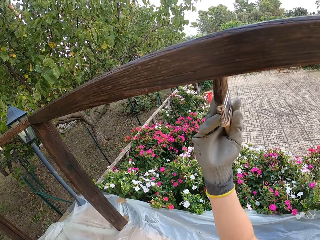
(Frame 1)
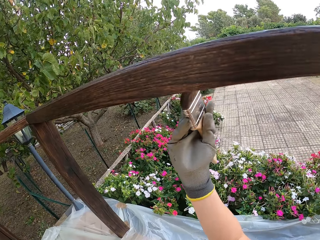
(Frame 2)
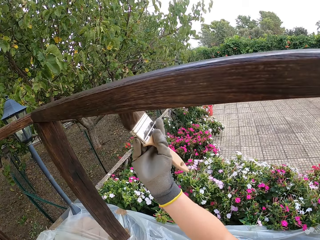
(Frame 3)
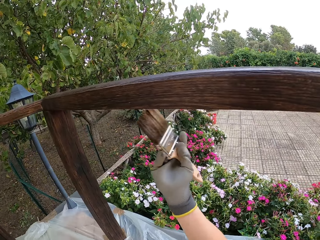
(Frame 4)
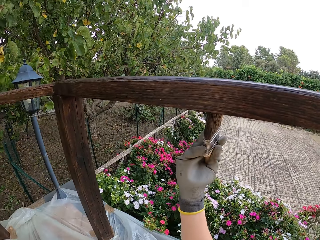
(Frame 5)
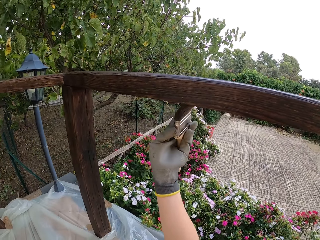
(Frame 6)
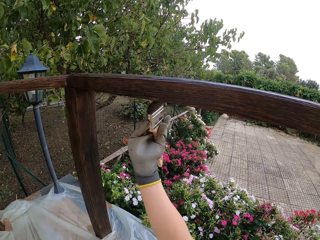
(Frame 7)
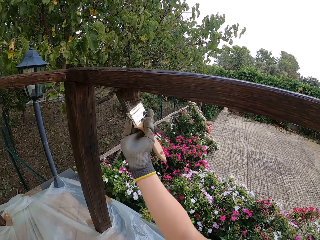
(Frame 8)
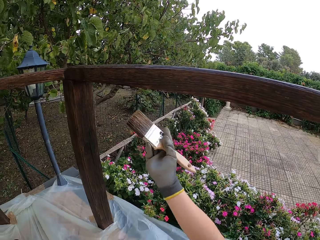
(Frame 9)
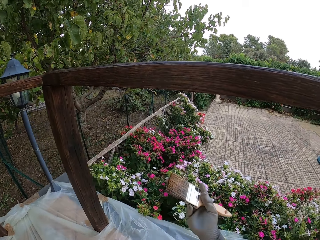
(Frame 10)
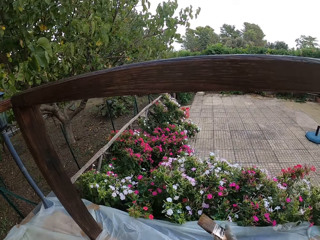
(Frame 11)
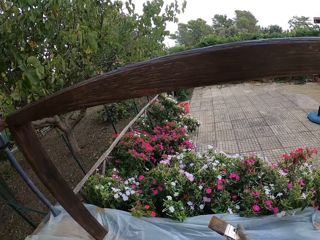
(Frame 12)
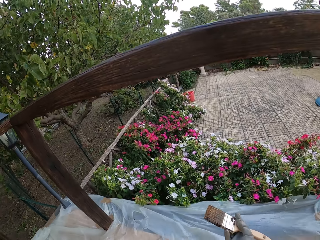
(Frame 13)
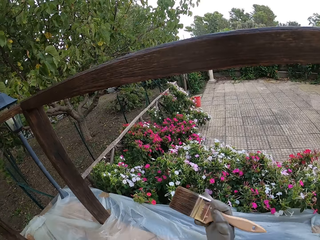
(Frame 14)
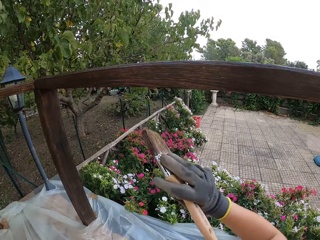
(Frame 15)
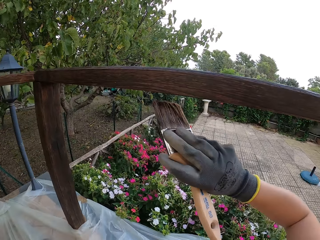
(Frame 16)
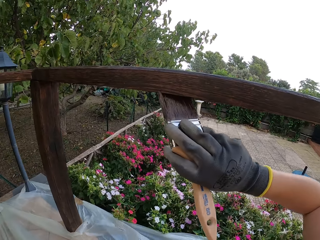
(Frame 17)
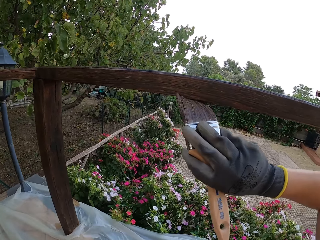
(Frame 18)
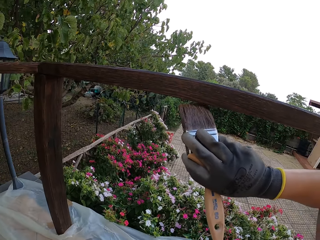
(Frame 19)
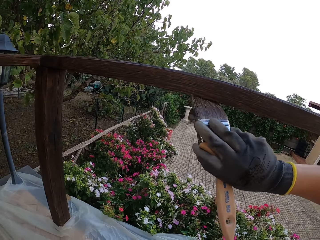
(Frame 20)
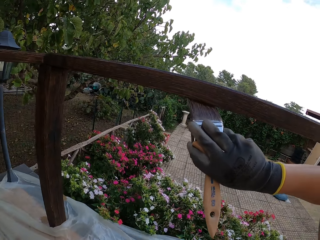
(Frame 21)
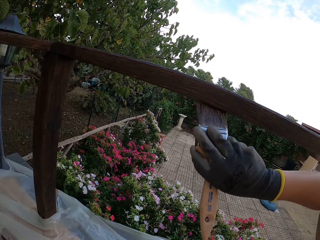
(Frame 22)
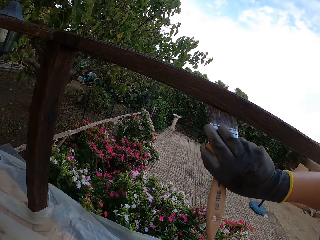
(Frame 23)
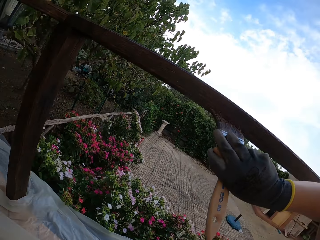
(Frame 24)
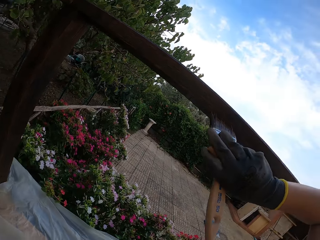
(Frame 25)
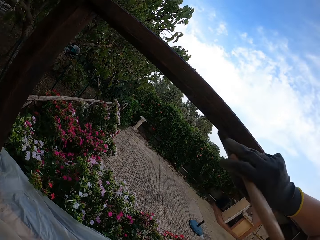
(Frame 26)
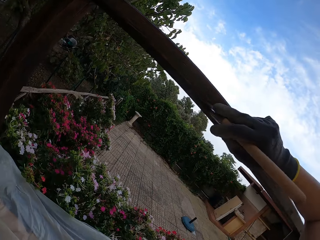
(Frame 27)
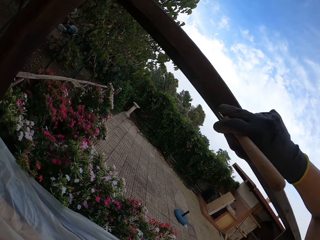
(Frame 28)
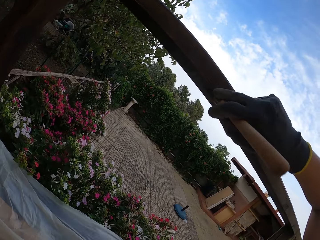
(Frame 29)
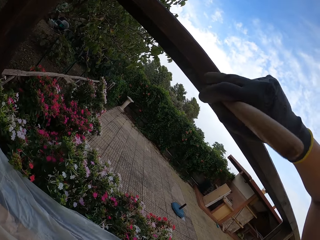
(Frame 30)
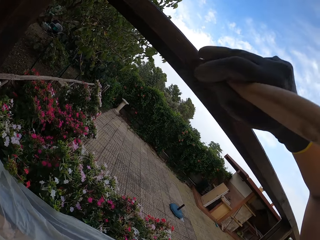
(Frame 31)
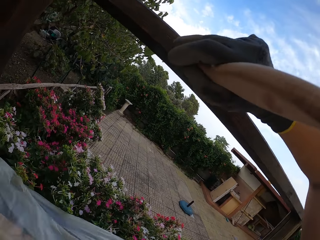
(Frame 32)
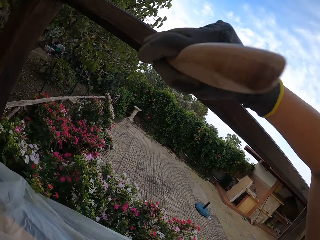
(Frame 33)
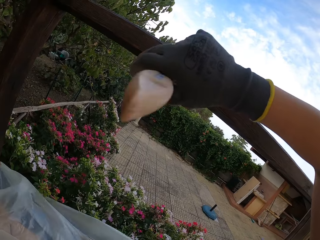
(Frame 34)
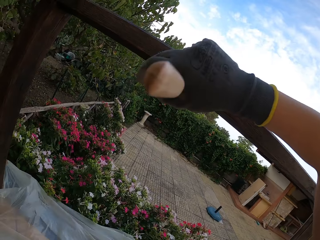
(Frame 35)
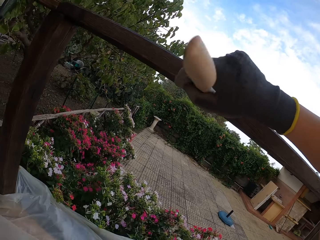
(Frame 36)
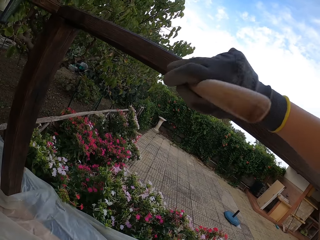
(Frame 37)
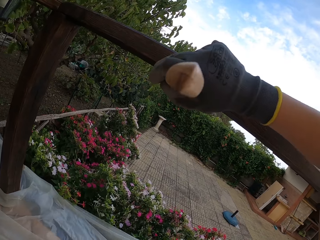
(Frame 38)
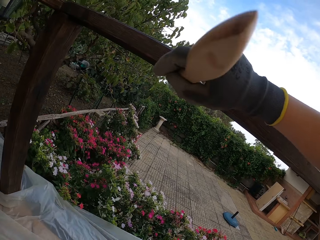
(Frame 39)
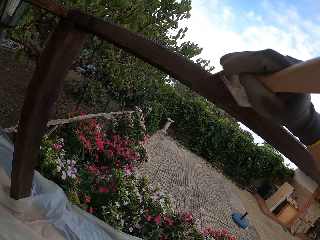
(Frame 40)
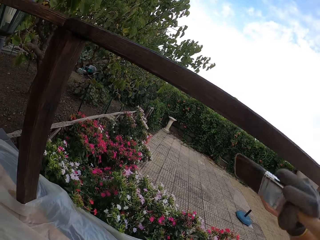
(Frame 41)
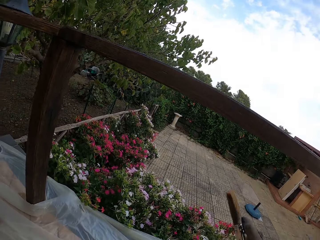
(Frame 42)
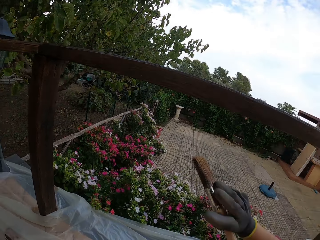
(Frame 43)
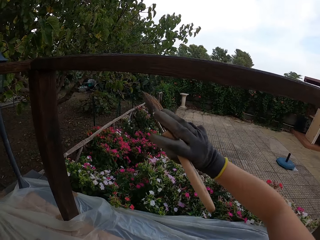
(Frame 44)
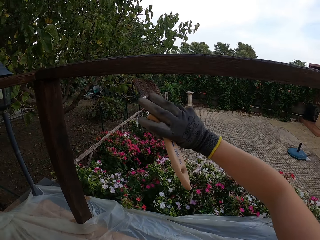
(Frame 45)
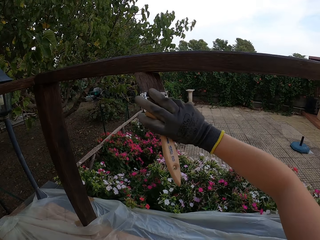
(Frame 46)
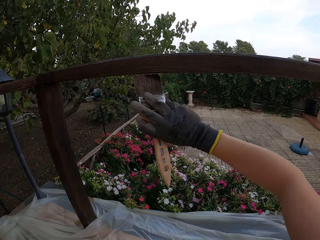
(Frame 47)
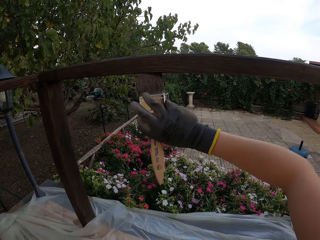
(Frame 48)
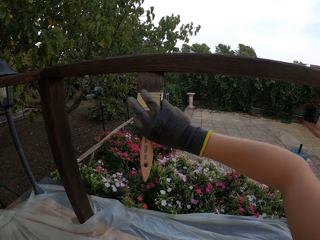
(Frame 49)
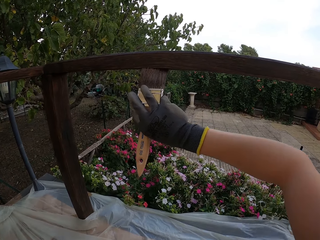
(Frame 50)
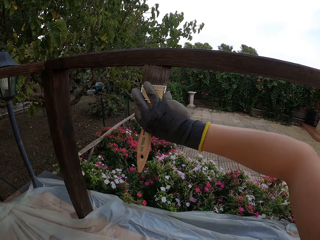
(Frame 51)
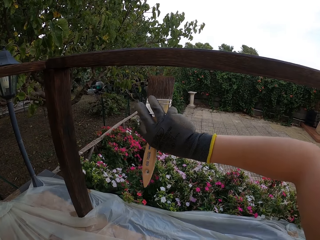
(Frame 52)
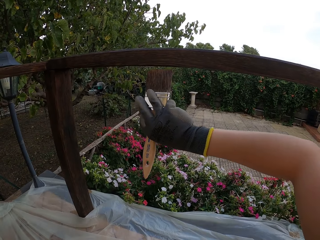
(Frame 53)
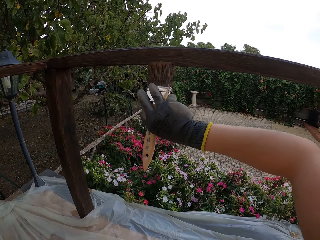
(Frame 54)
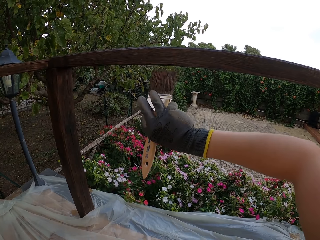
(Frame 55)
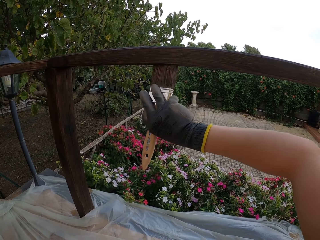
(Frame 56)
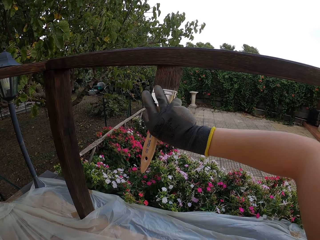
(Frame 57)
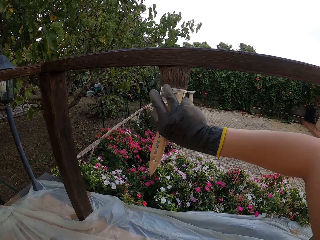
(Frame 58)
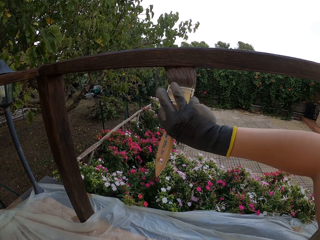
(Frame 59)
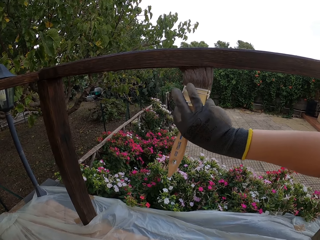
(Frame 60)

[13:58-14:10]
The camera wearer stops painting. They paint the wood rail. They stop painting. They paint the wood rail.

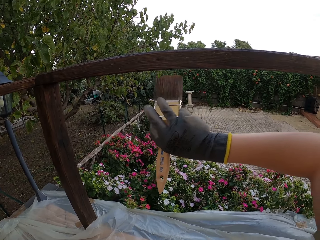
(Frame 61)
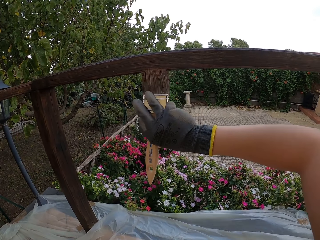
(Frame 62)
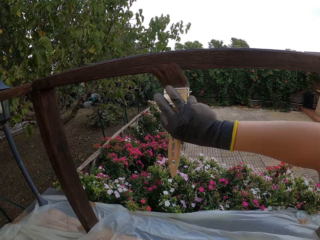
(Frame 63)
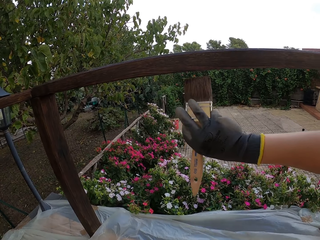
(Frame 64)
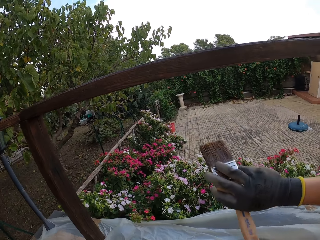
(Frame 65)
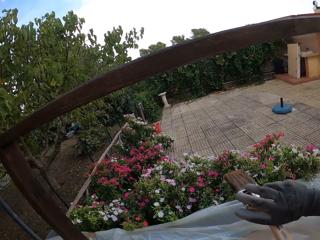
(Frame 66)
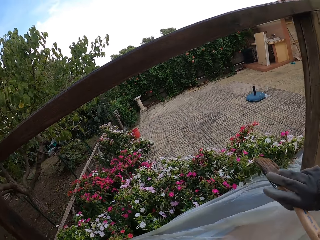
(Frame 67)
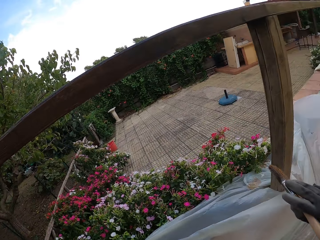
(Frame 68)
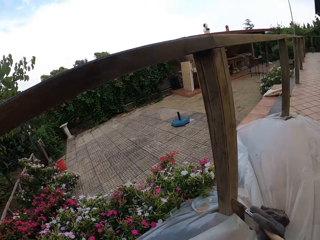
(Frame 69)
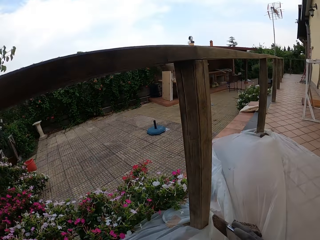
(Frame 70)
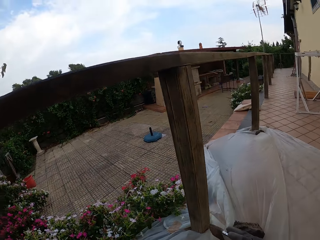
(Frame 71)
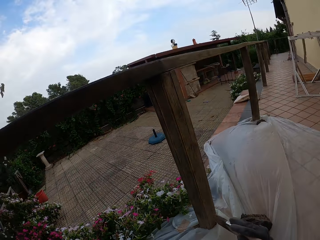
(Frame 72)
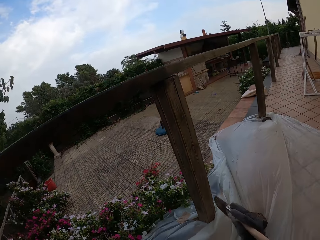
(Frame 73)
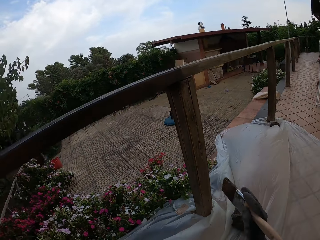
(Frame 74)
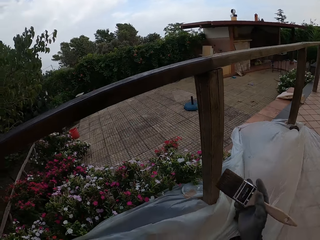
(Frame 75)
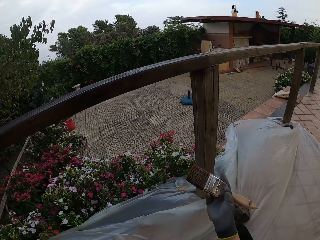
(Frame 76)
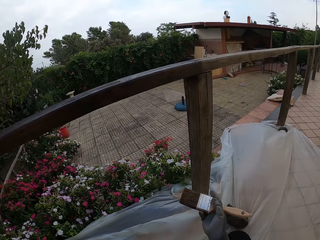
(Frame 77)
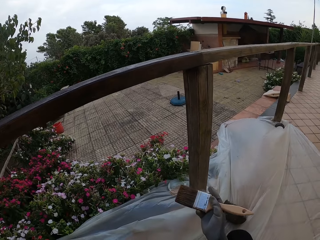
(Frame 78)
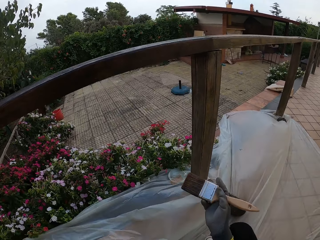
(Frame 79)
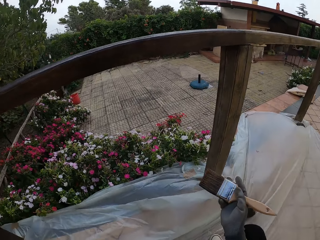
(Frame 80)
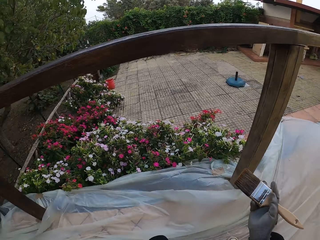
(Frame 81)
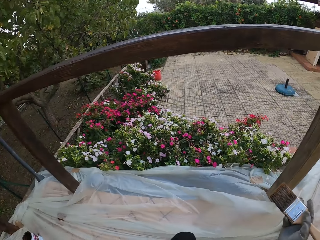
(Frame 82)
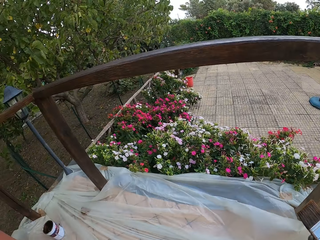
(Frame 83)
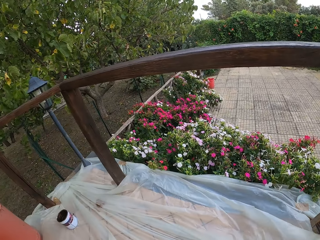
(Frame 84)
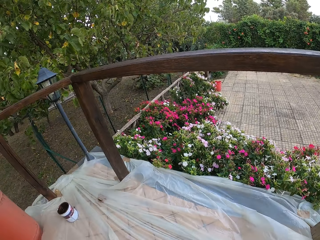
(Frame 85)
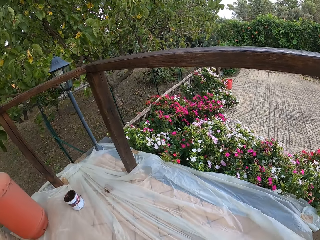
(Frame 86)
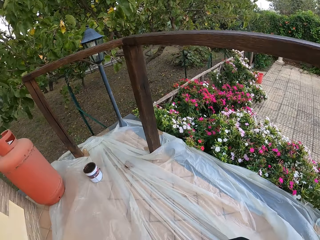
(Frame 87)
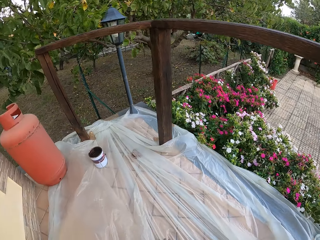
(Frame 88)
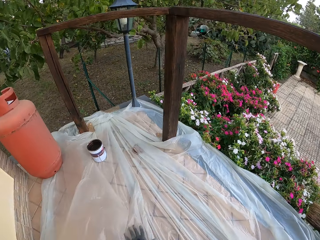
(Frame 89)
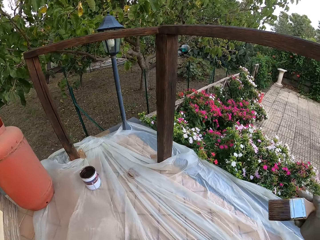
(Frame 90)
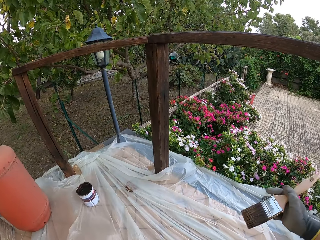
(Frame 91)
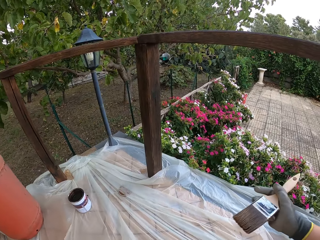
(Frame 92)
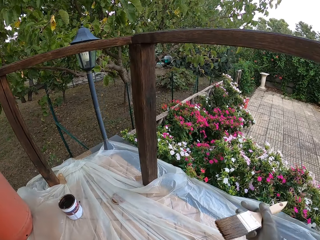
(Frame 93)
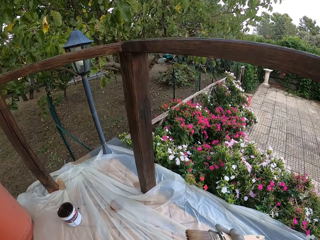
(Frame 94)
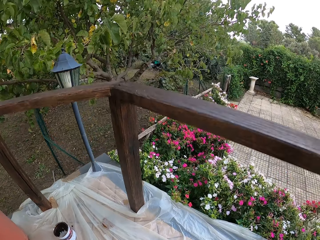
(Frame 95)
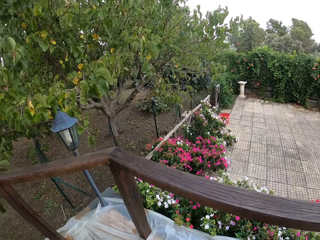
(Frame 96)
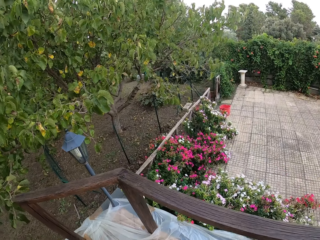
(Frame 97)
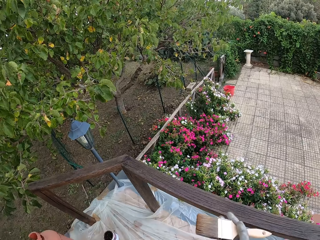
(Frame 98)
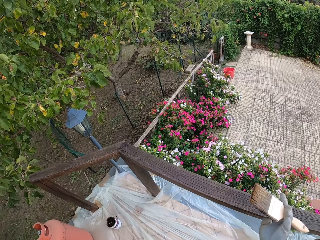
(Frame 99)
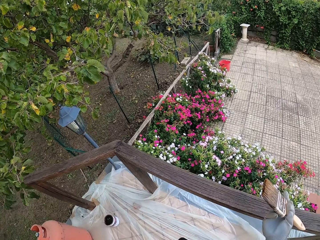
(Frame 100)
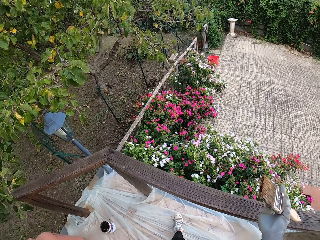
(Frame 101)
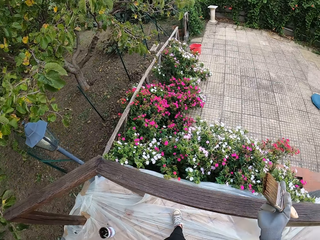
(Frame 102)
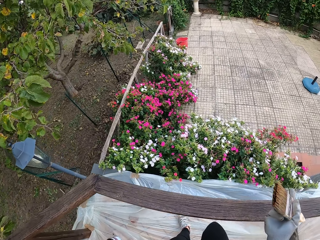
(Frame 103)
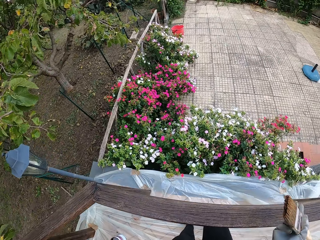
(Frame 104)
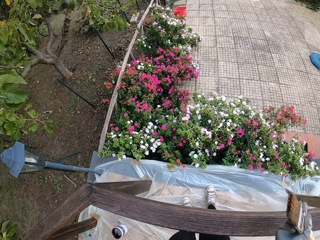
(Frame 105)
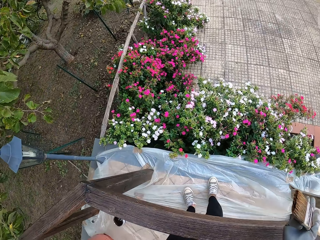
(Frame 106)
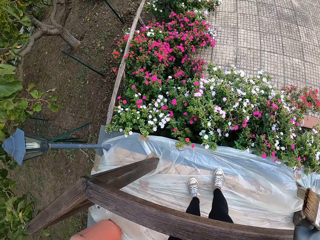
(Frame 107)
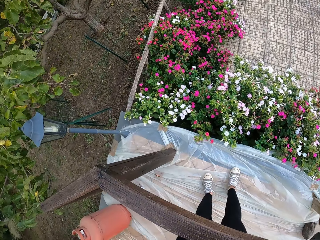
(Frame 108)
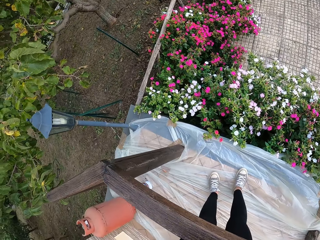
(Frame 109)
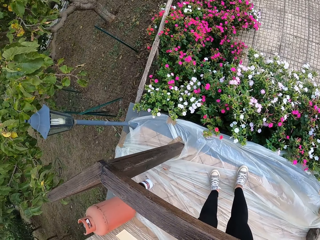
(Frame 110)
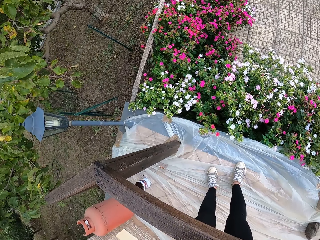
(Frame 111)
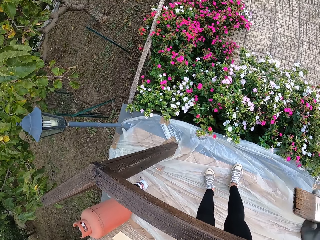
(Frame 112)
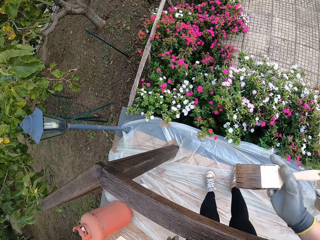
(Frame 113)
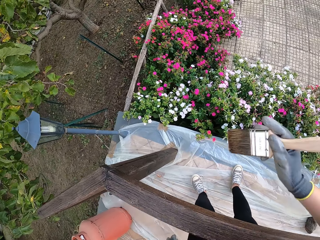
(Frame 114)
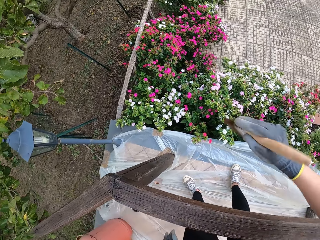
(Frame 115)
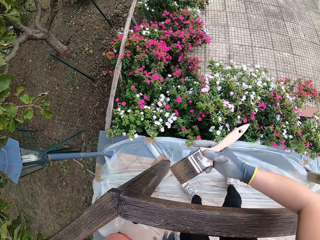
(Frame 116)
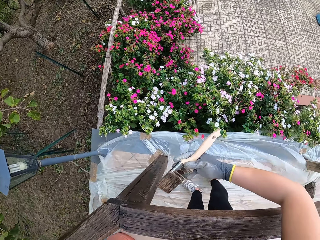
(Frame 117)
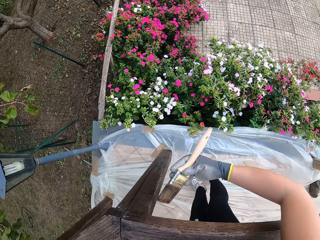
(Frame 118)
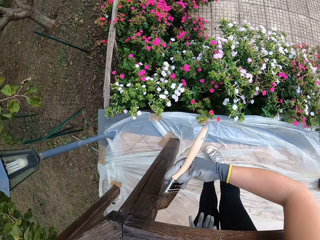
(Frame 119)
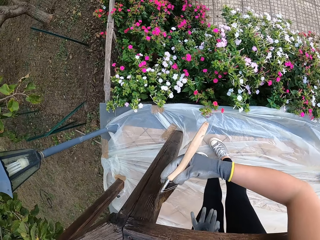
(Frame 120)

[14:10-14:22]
The camera wearer stops painting. They look around. They look at the wood rail. They stand up. They look at the flowers.
